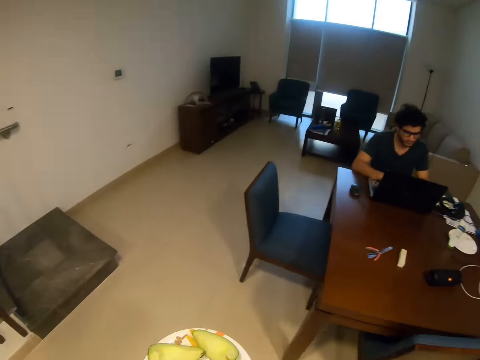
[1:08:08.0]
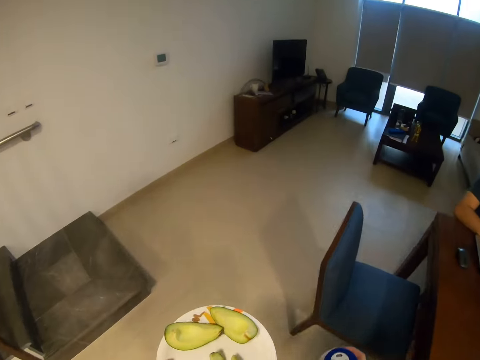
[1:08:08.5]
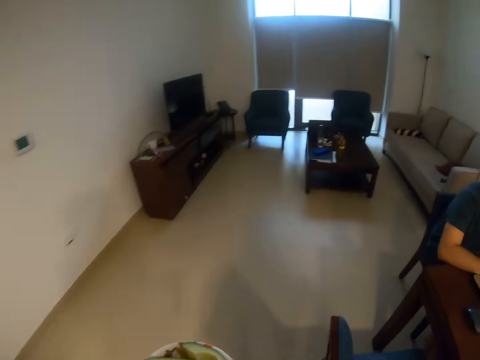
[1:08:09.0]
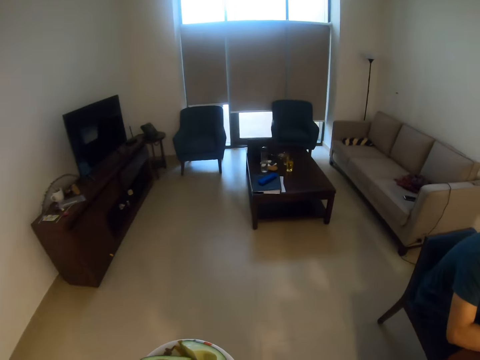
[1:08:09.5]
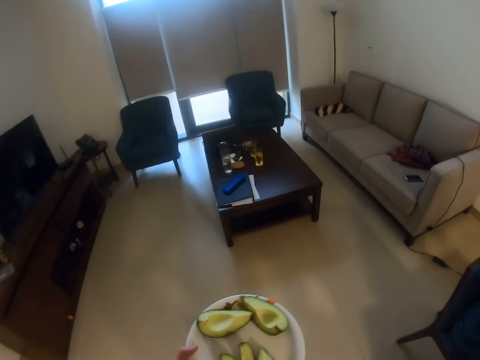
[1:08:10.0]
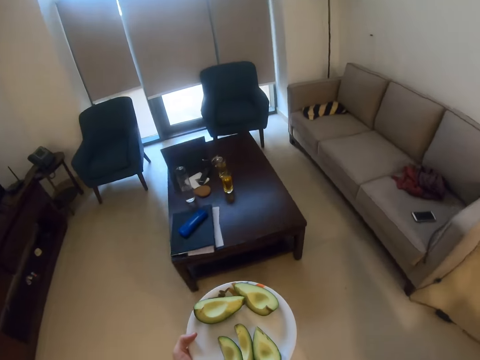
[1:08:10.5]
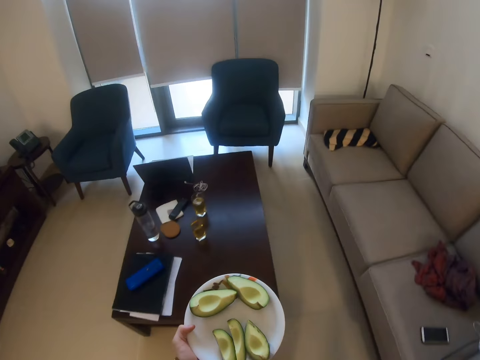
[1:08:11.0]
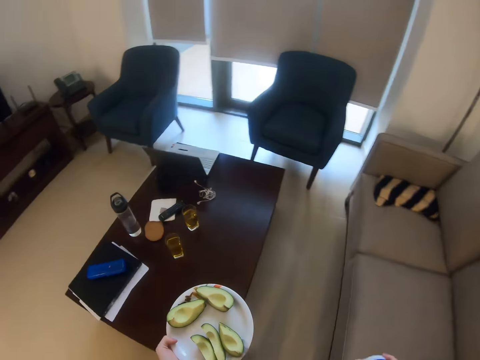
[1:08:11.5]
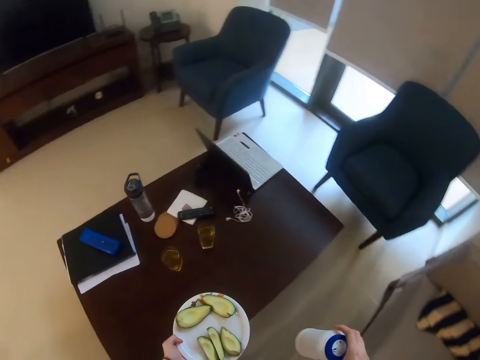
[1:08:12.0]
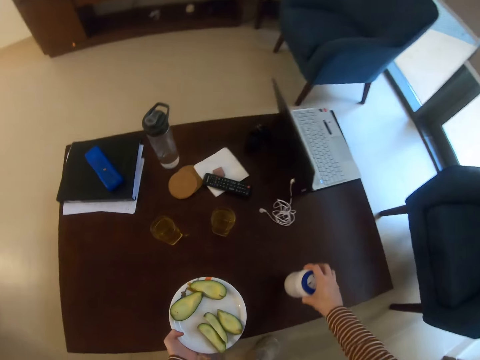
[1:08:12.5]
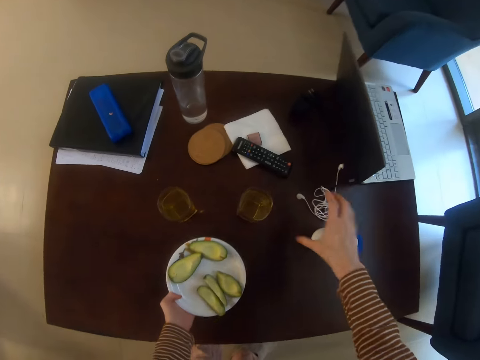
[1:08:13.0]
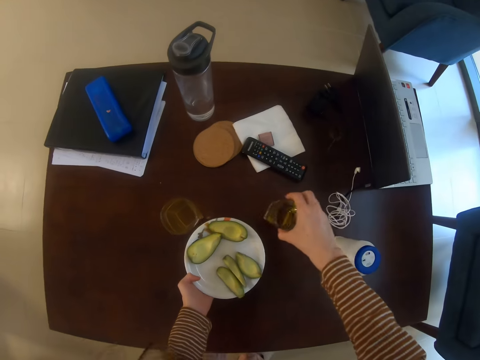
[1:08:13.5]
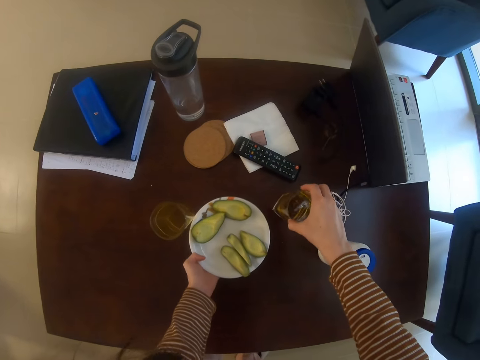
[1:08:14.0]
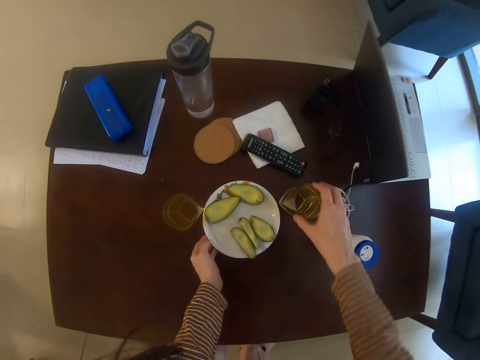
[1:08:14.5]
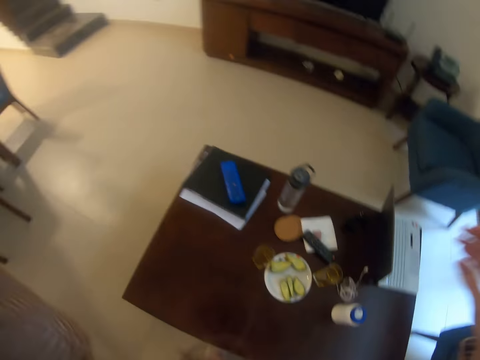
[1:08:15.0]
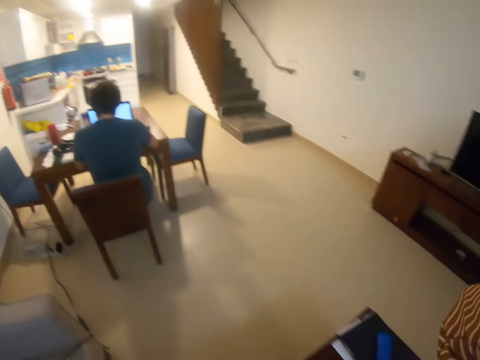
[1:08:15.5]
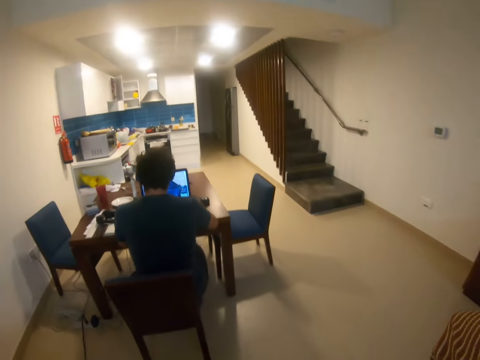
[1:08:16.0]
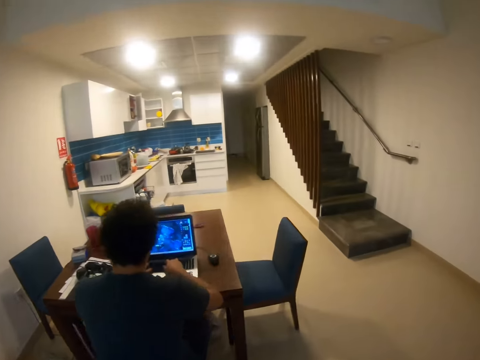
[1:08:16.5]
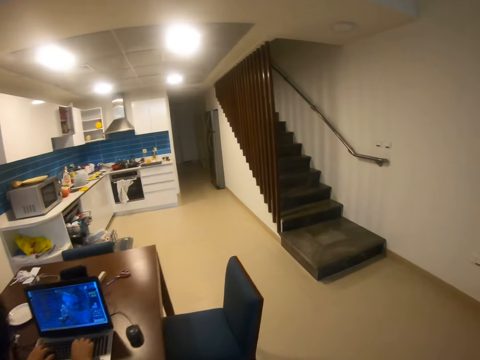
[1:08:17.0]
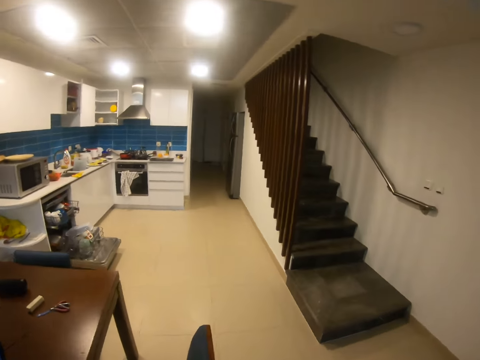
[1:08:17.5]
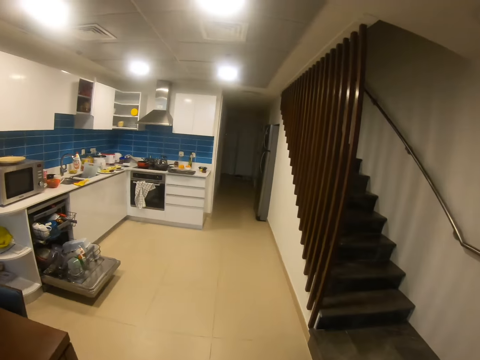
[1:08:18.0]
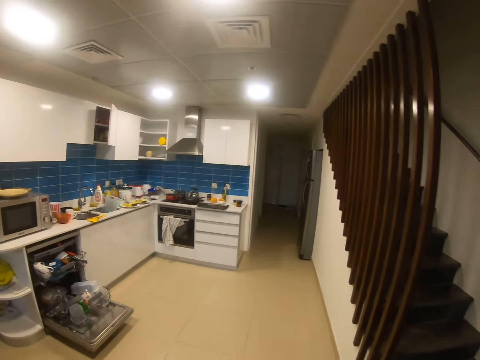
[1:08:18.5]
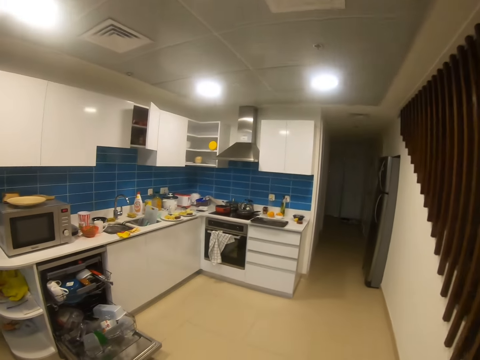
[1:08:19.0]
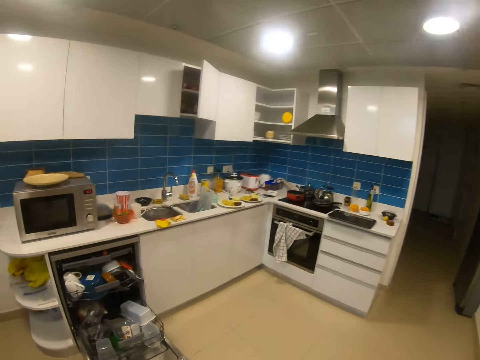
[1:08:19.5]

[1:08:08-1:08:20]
The camera wearer places the plate of avocado and salt on the table. They pick the glass, push the glass aside. They place the glass on the table. They walk towards the kitchen.

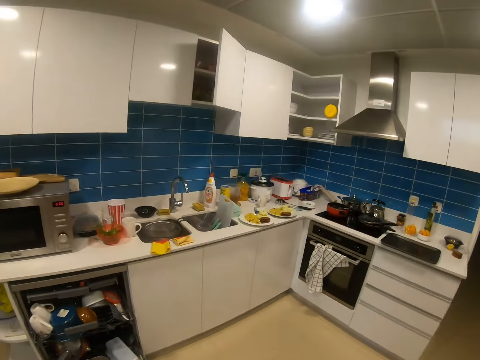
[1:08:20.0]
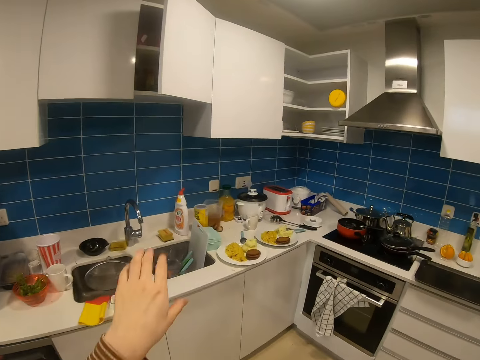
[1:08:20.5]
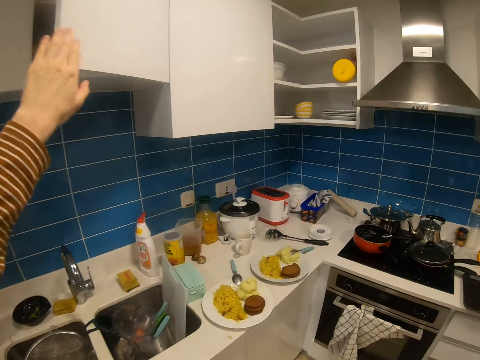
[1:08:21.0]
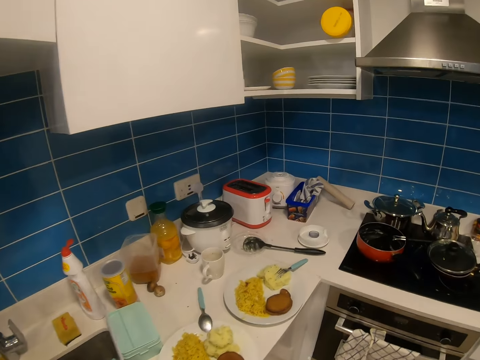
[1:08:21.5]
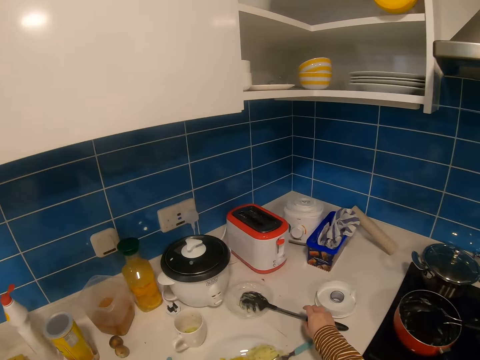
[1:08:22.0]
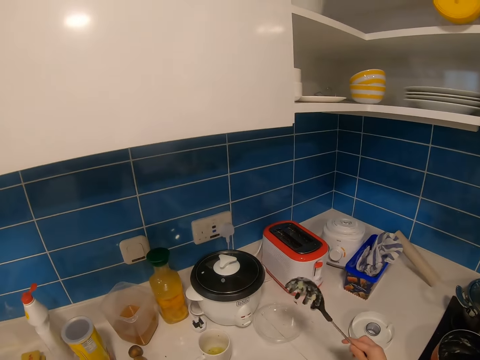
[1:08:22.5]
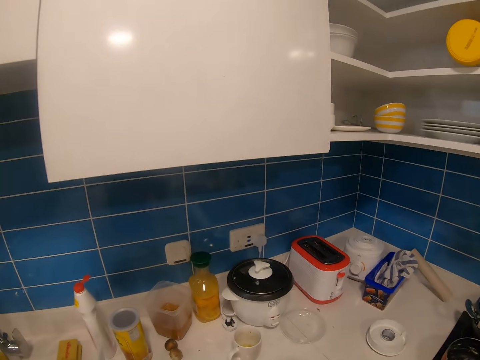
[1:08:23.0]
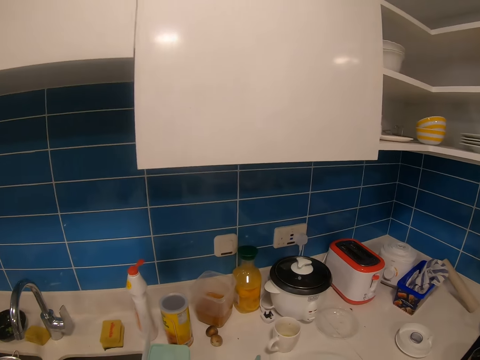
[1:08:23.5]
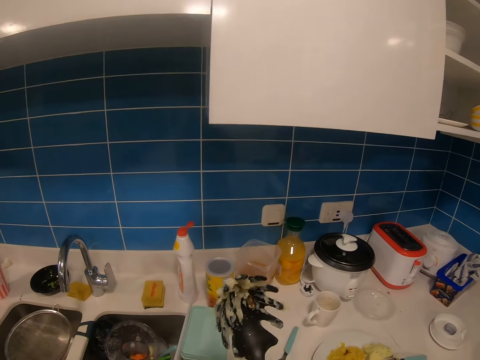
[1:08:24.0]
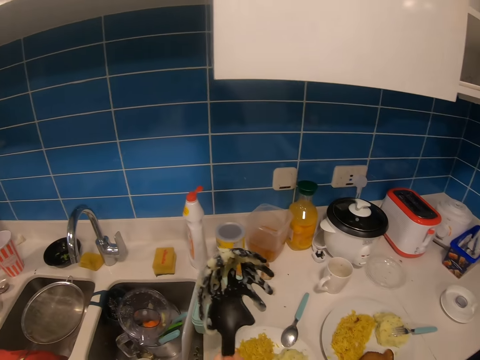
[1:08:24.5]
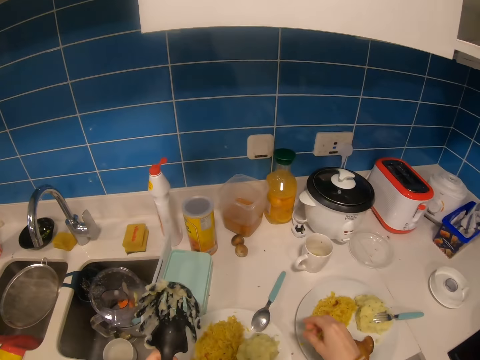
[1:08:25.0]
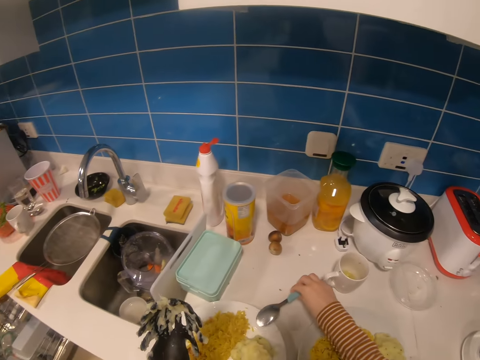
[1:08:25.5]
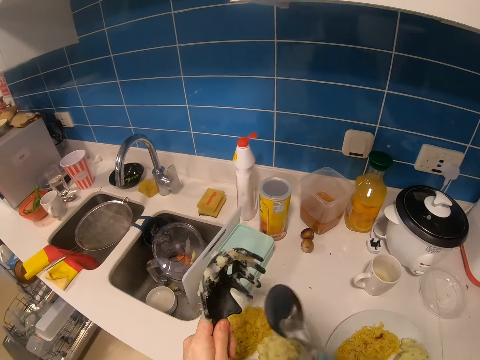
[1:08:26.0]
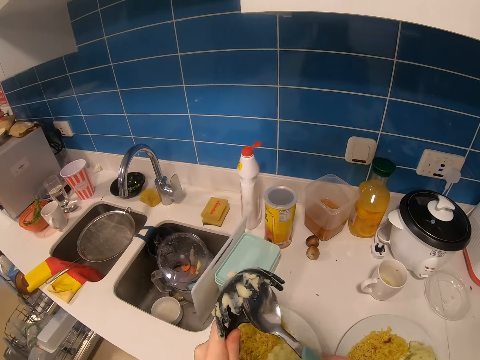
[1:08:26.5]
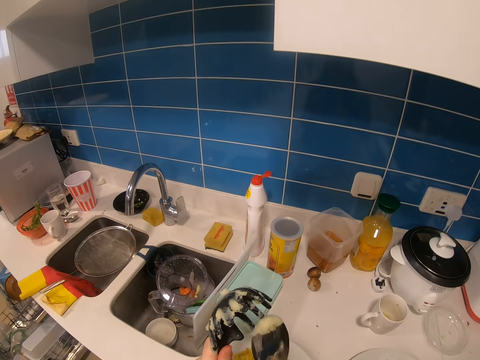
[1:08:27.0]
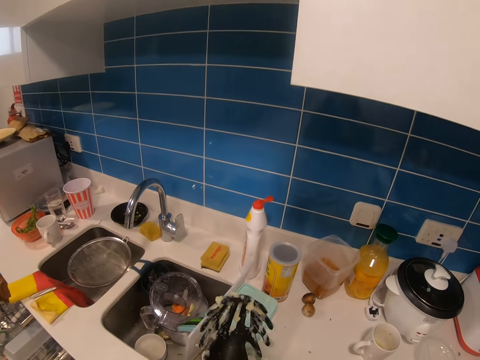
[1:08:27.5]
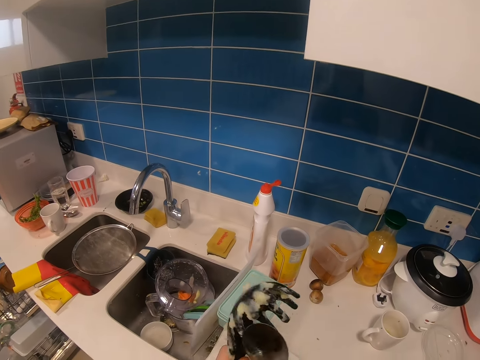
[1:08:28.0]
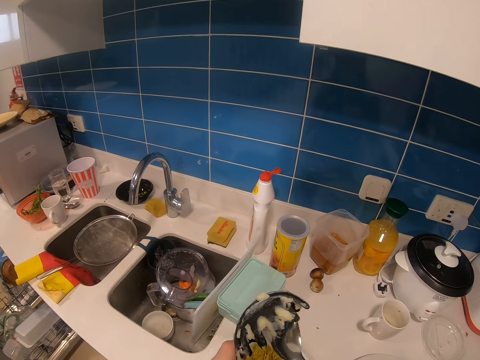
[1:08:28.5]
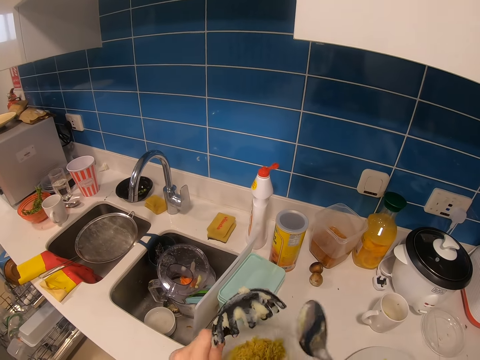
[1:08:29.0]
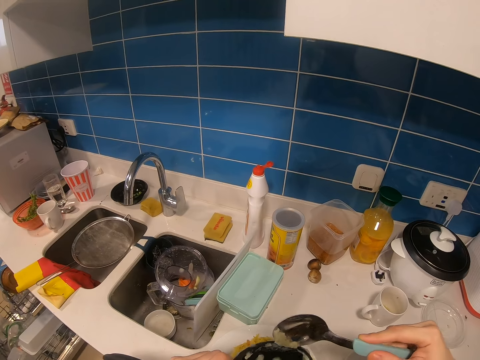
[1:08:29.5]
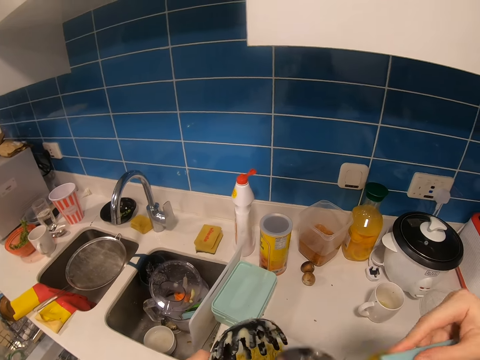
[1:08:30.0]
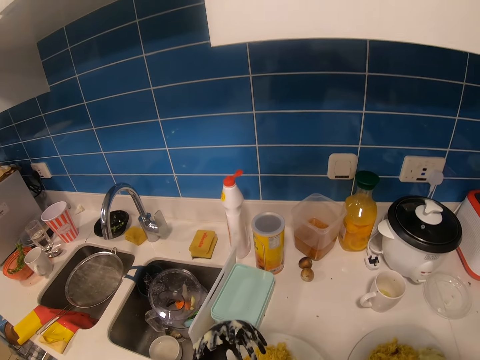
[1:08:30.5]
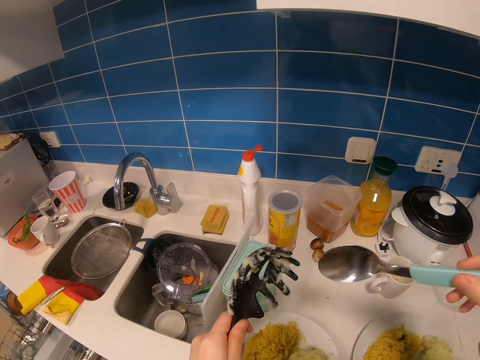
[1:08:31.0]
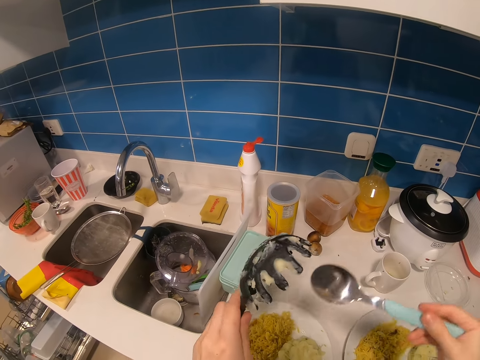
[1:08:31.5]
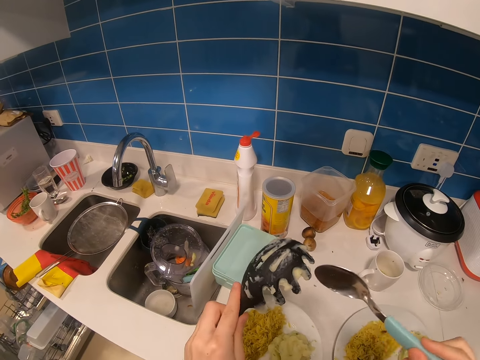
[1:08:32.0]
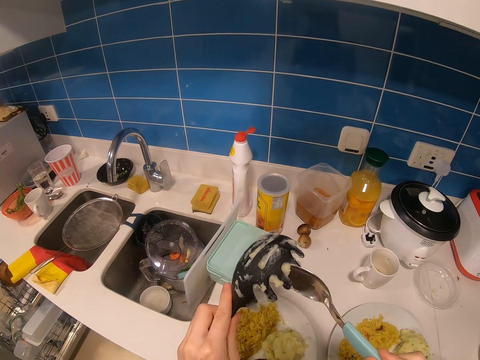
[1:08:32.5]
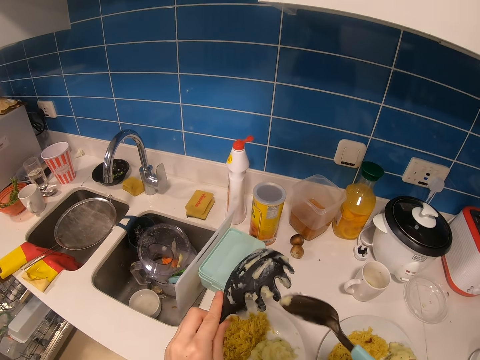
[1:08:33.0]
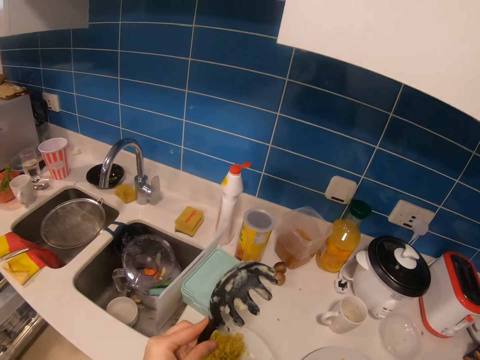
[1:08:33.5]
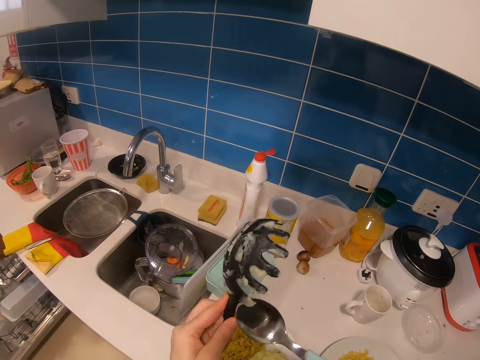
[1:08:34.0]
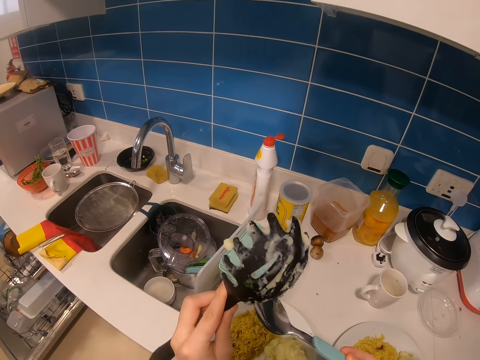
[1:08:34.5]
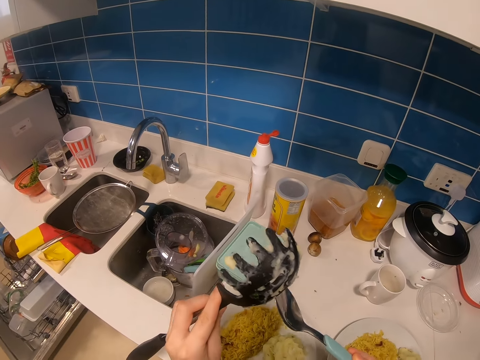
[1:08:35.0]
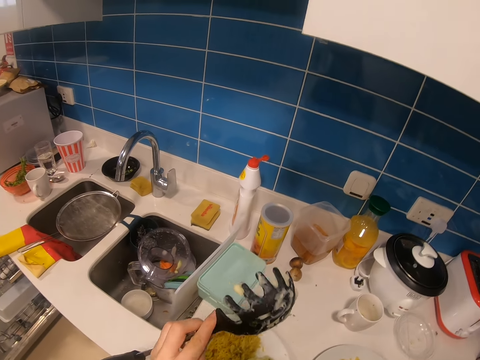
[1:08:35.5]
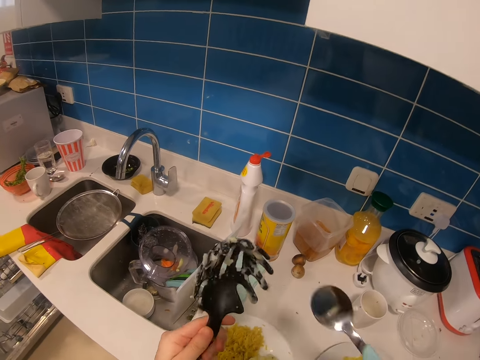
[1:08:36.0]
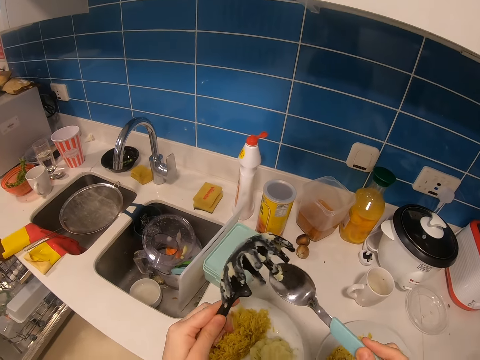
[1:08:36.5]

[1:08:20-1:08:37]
The camera wearer touches the cabinet door. She closes the shelves. She picks a pasta server spoon or spaghetti spoon. She takes the eating spoon with her right hand. She removes food off the pasta server spoon with the eating spoon. She eats the food. She removes food off the pasta server spoon with the eating spoon. She turns the spaghetti spoon. She removes the food from the spaghetti spoon. She eats the food. She removes food off the pasta server spoon with the eating spoon. She eats the food. She turns the spaghetti spoon. She removes food off the pasta server spoon with the eating spoon. She eats the food. She turns the spaghetti spoon. She removes food off the pasta server spoon with the eating spoon.
